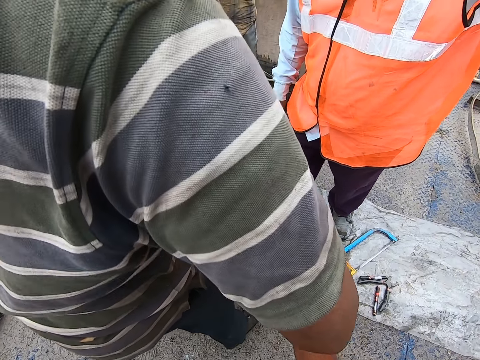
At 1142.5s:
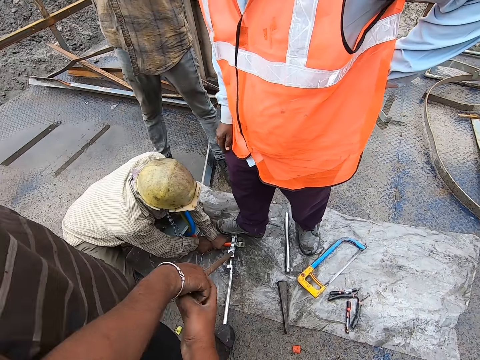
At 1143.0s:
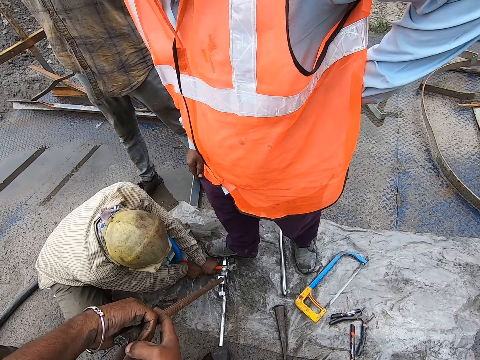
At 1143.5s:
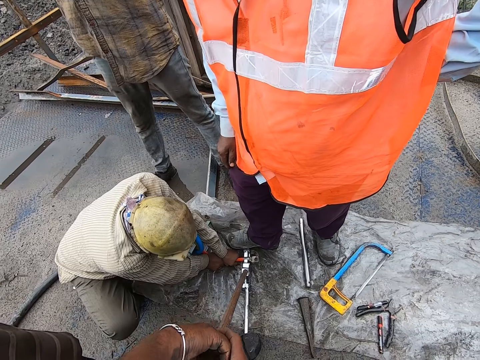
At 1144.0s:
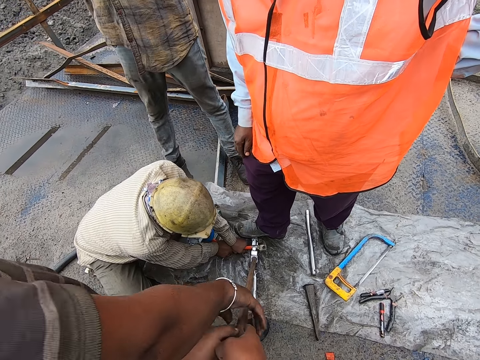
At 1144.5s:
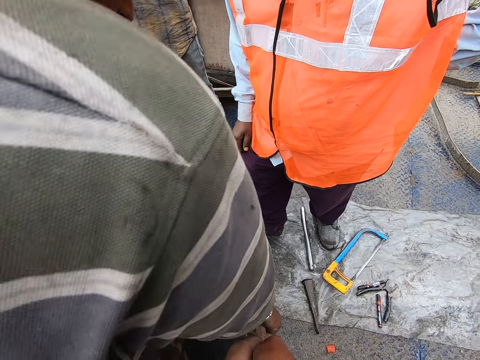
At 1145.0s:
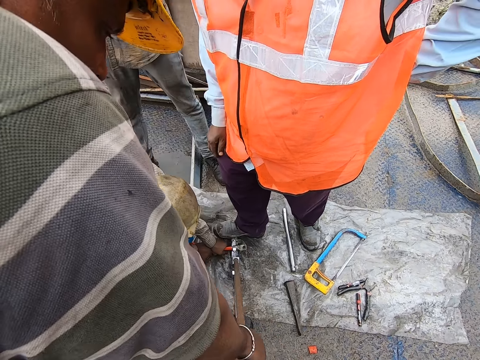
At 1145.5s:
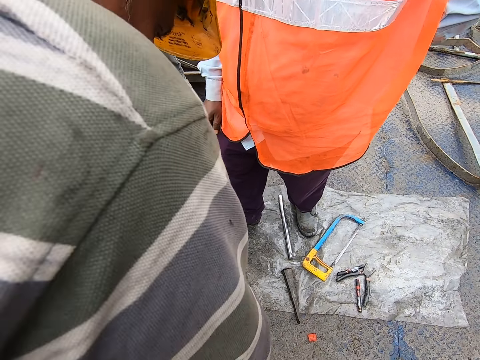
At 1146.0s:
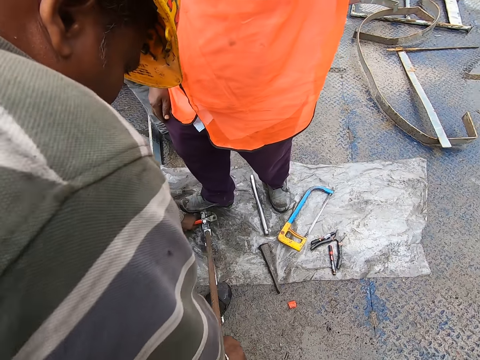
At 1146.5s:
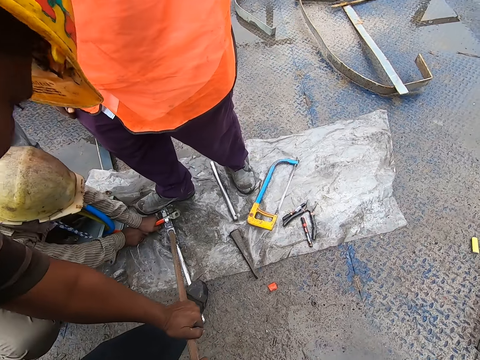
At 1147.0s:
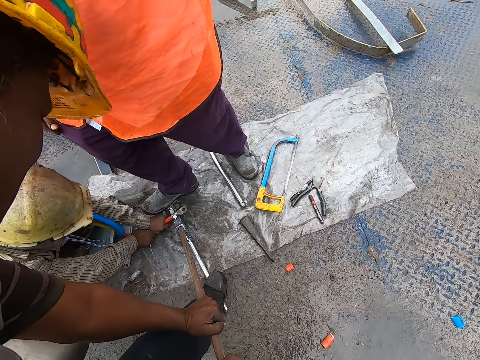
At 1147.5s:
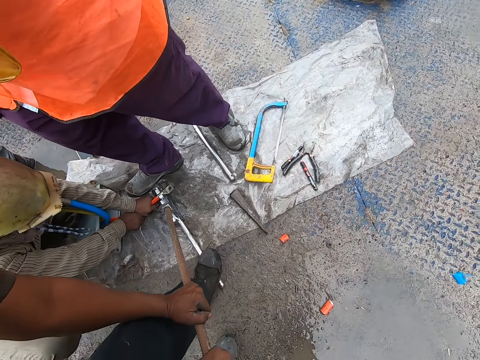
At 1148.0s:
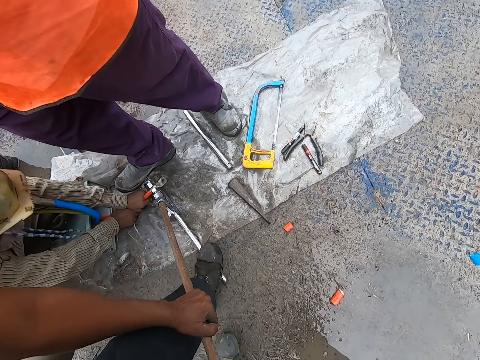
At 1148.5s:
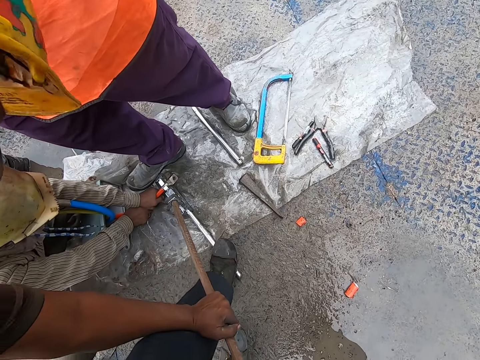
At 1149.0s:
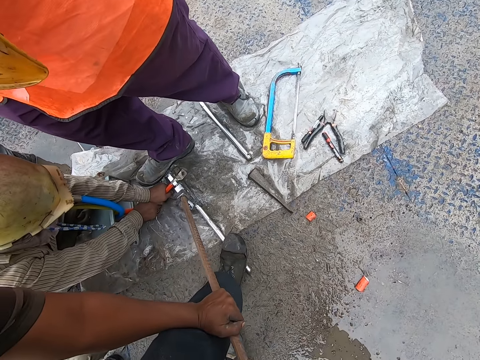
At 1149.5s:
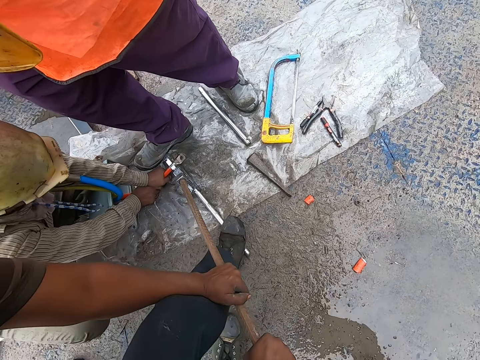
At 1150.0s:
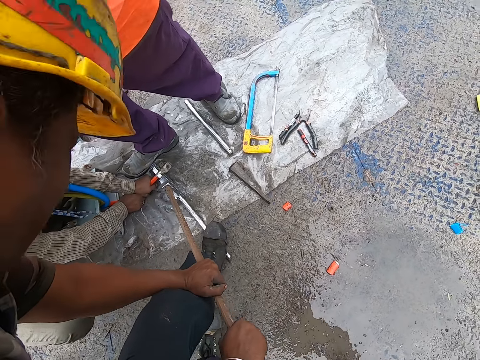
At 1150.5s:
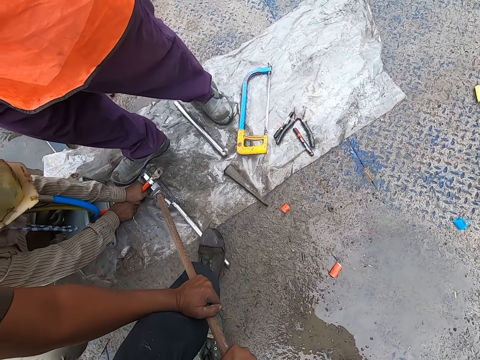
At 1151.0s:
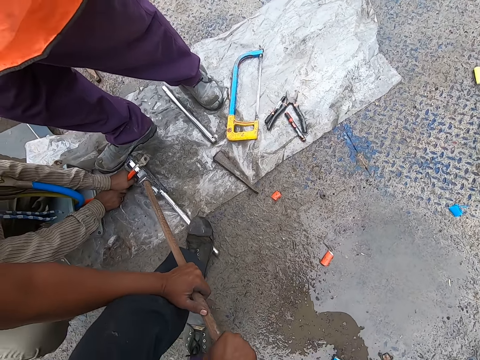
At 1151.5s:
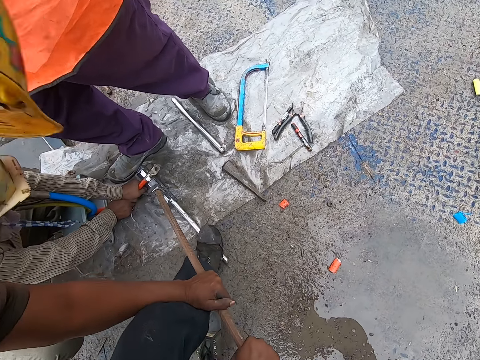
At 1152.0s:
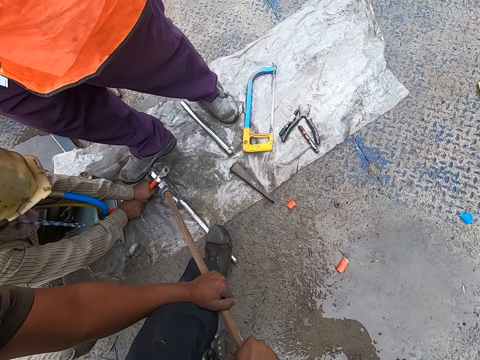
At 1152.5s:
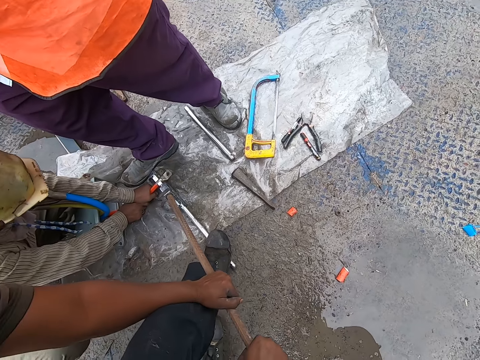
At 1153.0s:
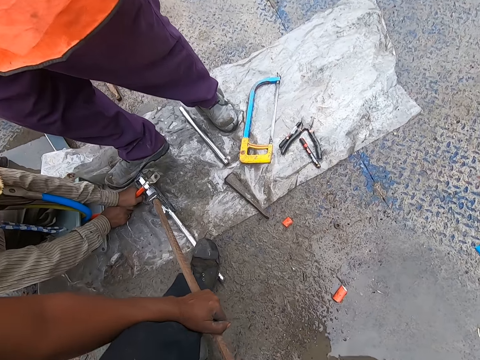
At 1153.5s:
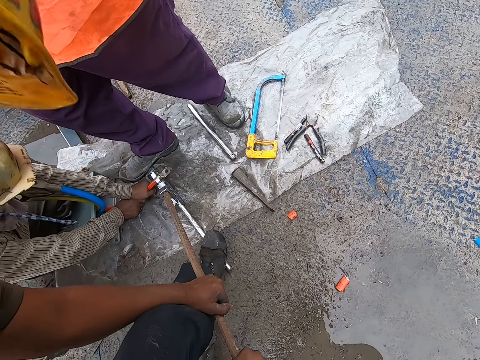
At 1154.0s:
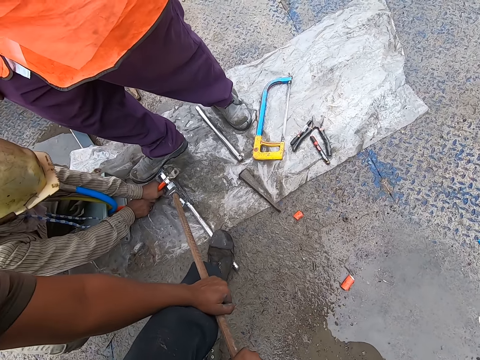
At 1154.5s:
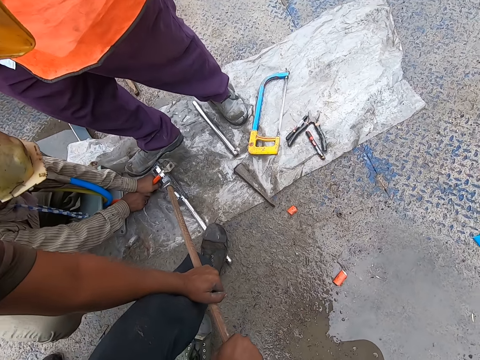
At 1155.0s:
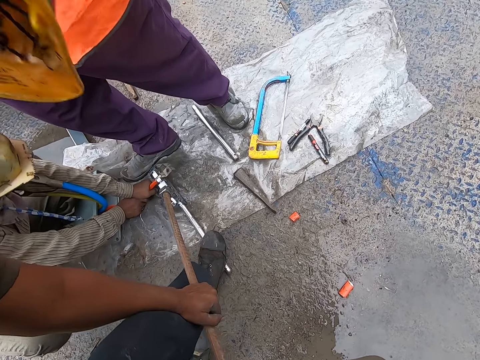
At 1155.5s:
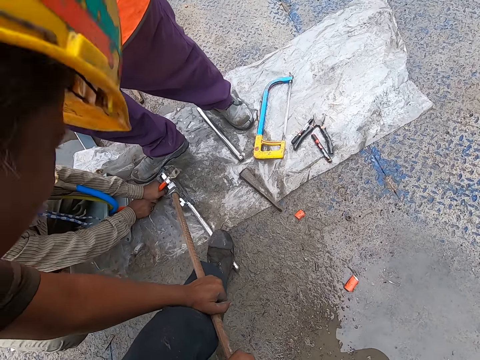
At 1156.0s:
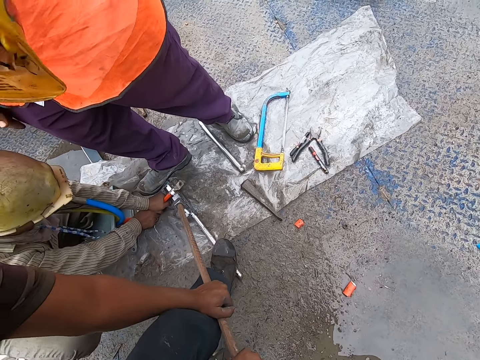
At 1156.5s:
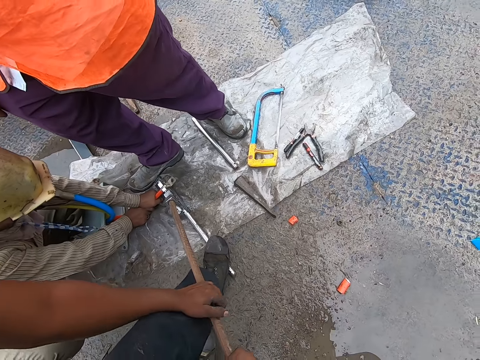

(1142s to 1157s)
The camera wearer holds the steel rod. They press on the steel rod.

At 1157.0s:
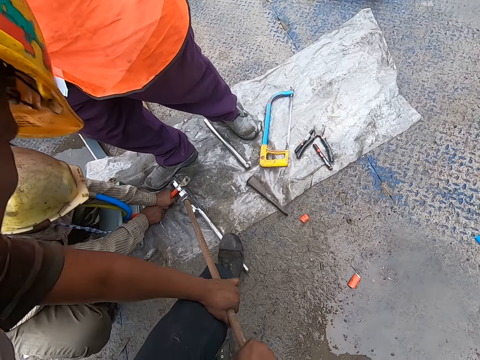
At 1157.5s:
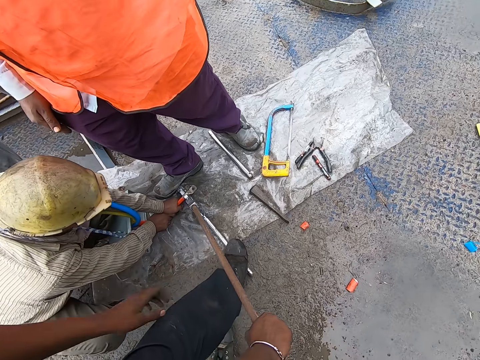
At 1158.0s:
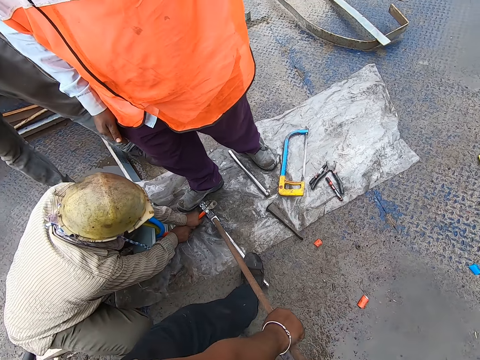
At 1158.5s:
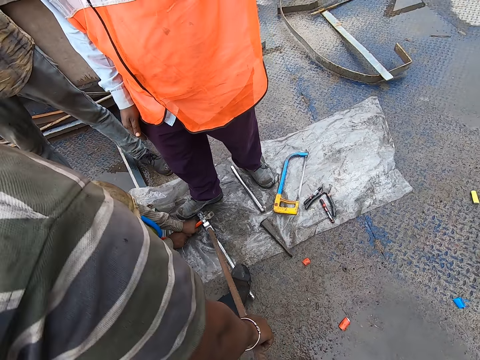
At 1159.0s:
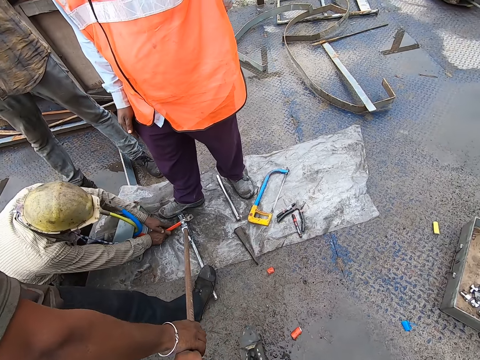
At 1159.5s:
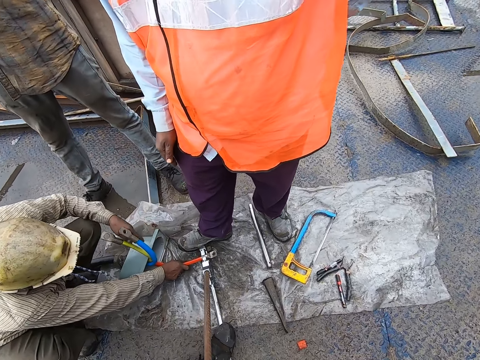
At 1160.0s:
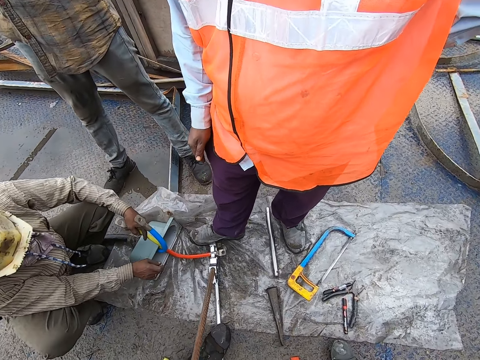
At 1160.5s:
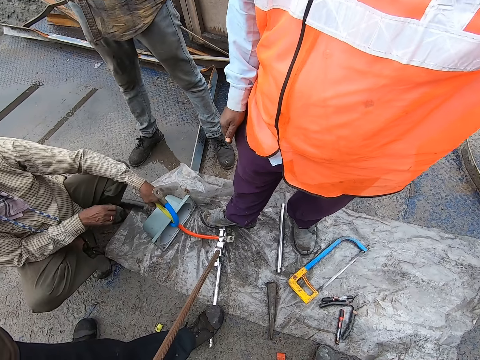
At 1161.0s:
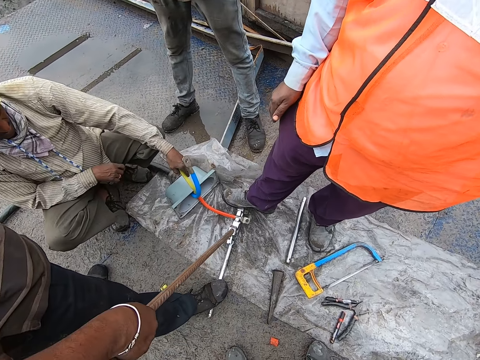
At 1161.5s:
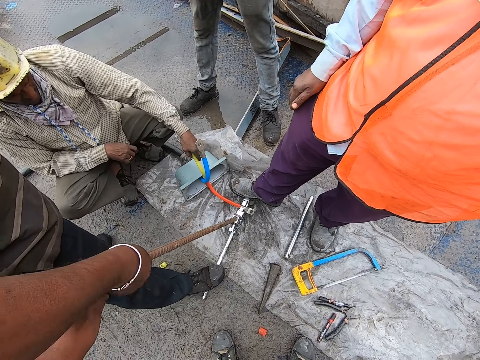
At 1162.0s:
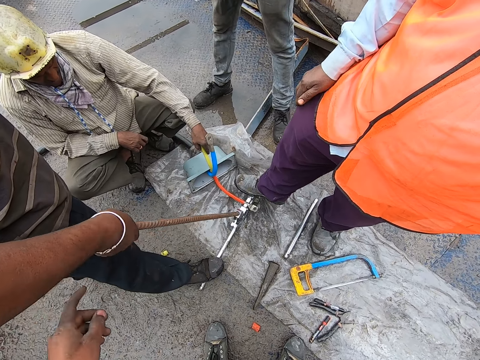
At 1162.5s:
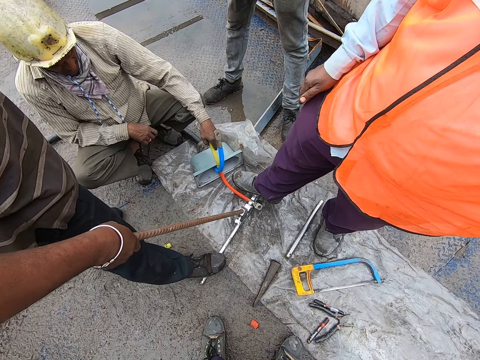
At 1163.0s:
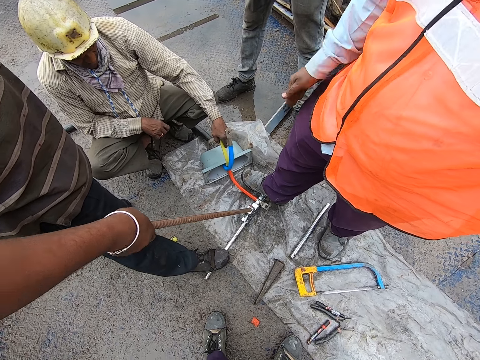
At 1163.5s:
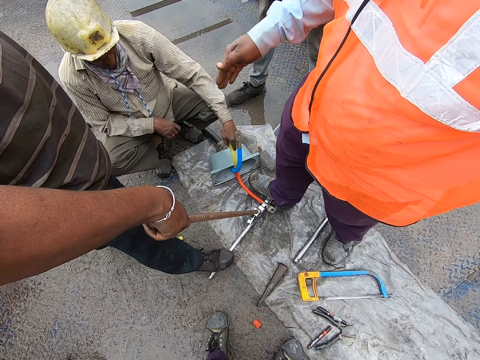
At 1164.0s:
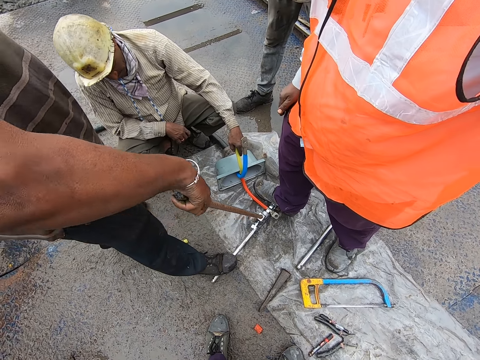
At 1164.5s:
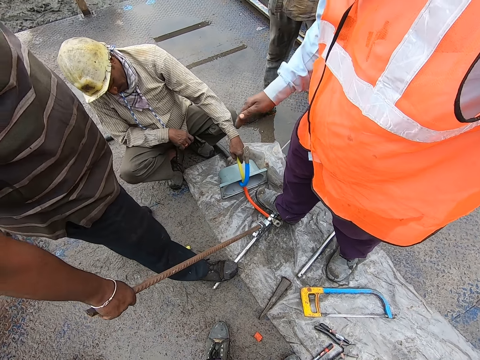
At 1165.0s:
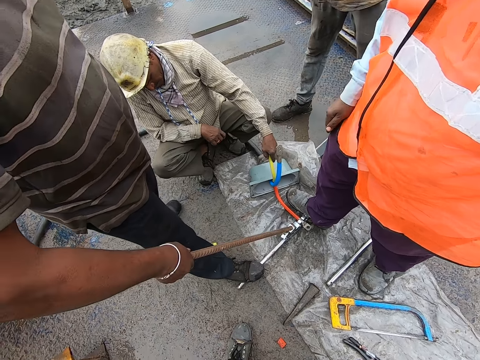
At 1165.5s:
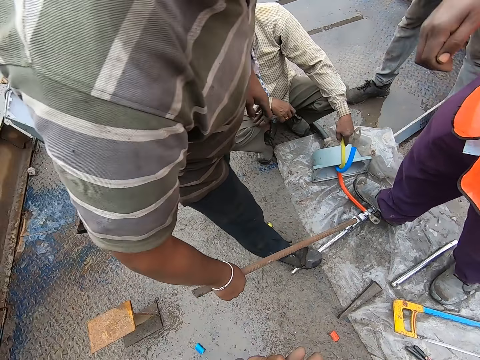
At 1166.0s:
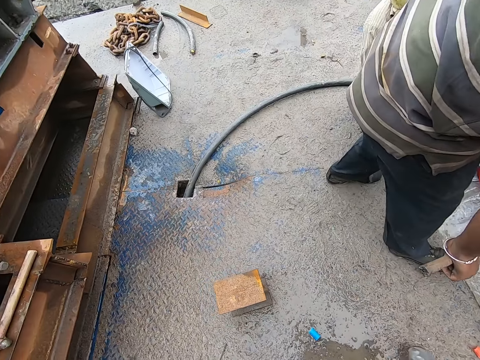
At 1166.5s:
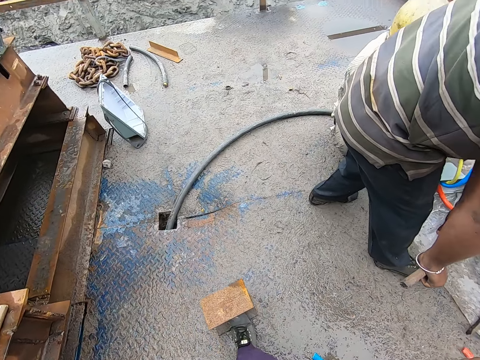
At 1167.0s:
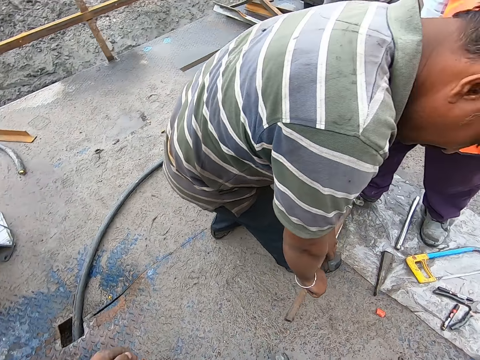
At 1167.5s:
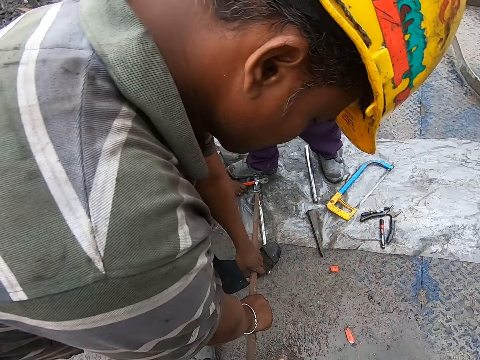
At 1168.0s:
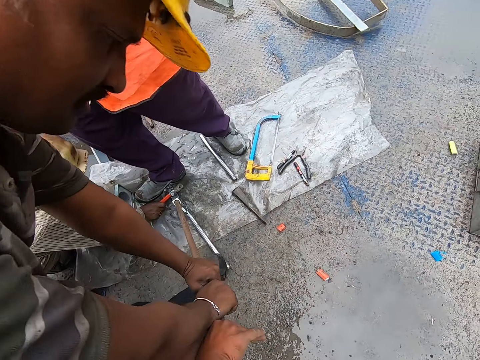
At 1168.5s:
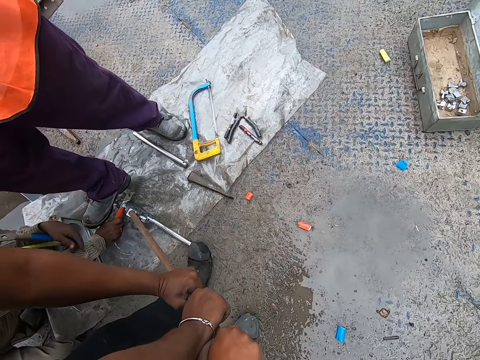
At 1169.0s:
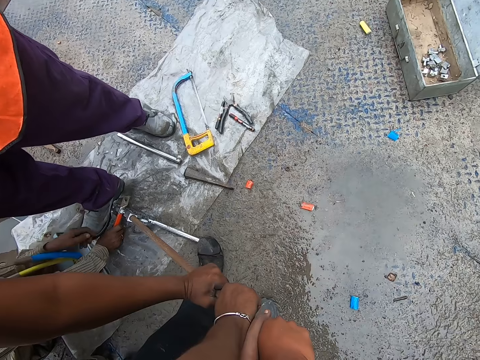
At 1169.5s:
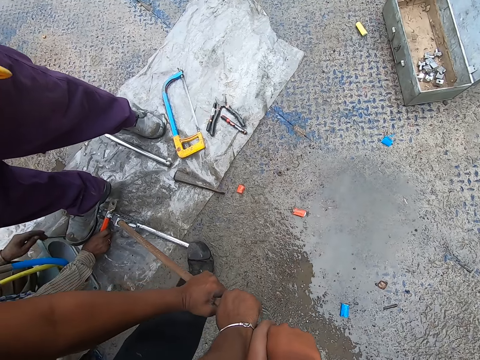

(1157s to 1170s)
The camera wearer removes his hand from the metal rod. He turns left. He pushes a metallic box with his leg. He turns right and walks forward. He holds the steel rod.
